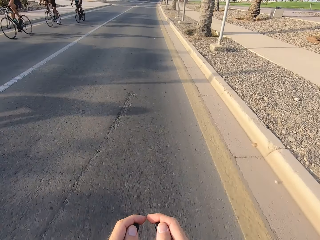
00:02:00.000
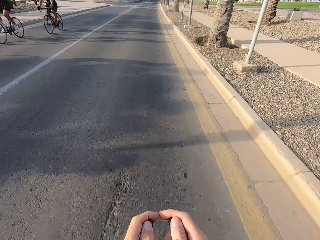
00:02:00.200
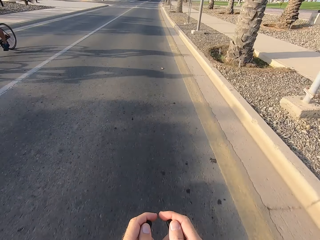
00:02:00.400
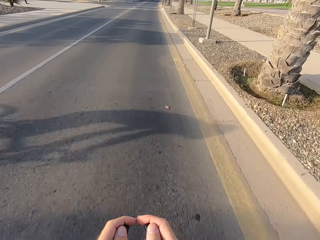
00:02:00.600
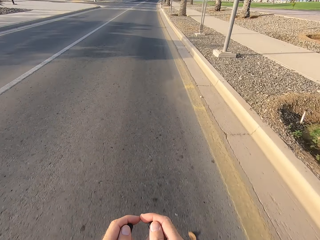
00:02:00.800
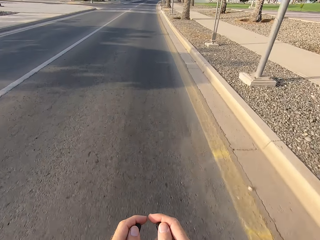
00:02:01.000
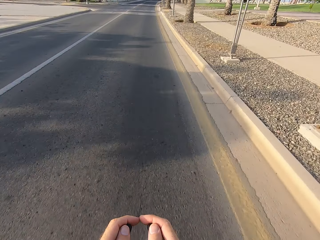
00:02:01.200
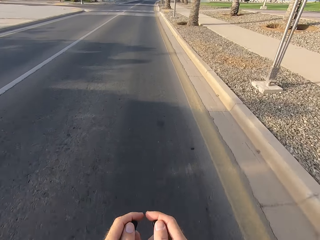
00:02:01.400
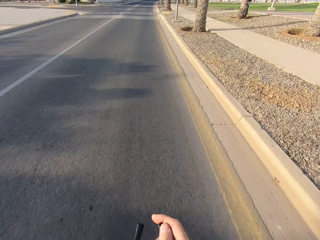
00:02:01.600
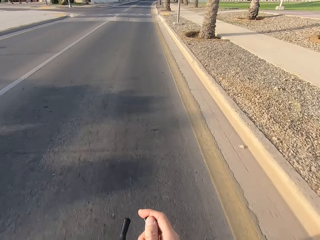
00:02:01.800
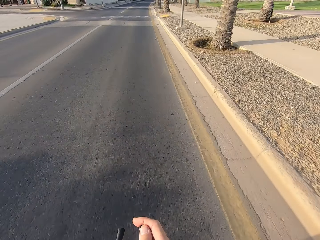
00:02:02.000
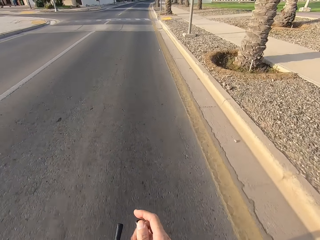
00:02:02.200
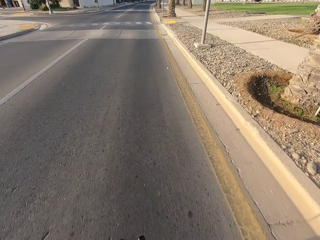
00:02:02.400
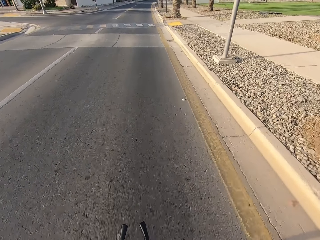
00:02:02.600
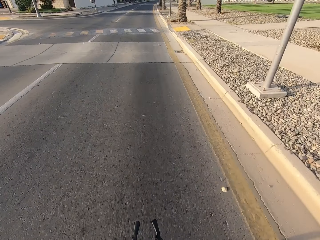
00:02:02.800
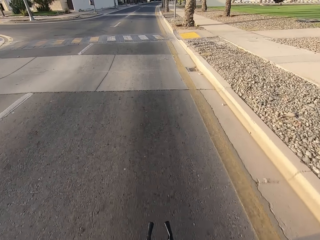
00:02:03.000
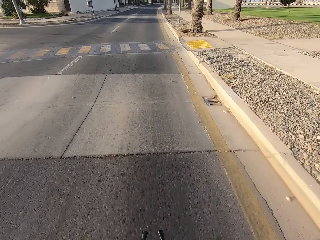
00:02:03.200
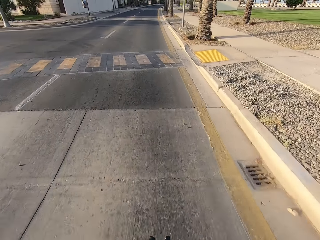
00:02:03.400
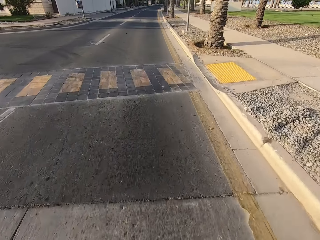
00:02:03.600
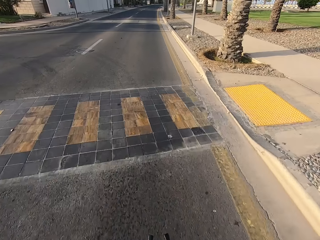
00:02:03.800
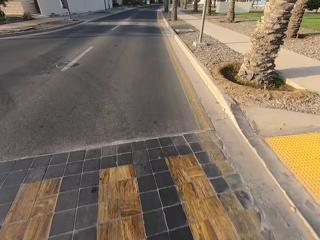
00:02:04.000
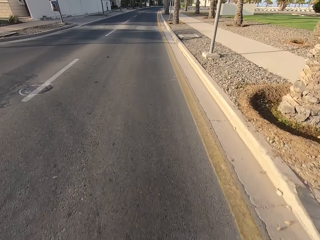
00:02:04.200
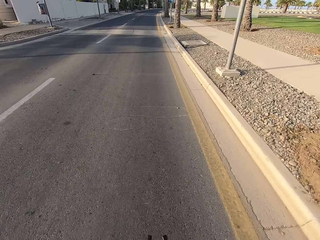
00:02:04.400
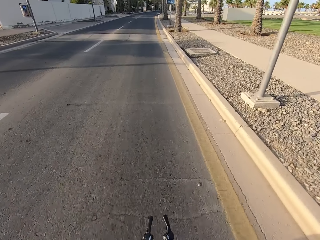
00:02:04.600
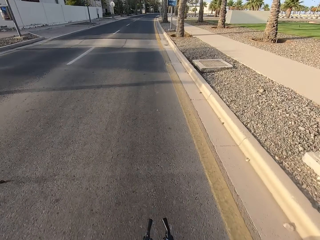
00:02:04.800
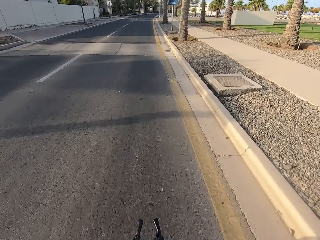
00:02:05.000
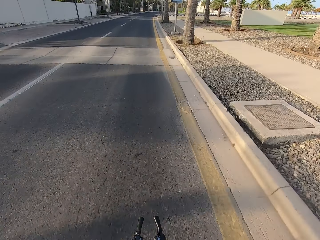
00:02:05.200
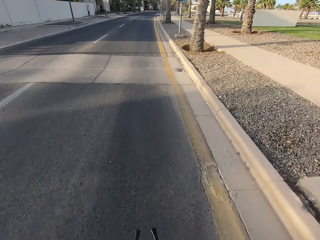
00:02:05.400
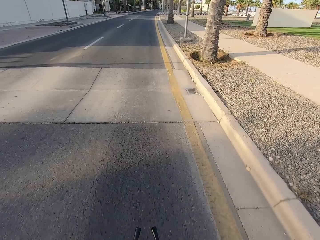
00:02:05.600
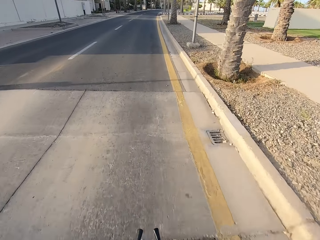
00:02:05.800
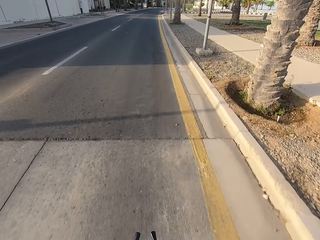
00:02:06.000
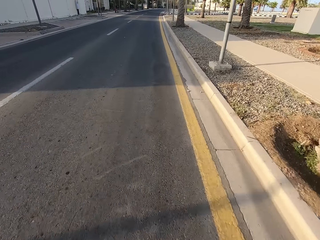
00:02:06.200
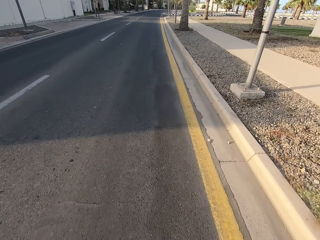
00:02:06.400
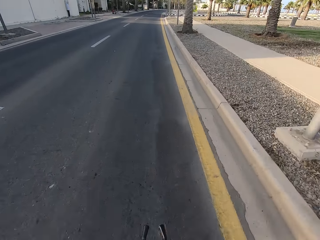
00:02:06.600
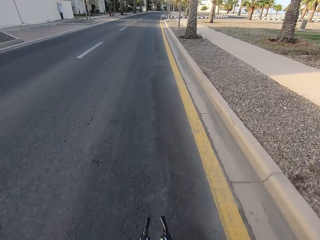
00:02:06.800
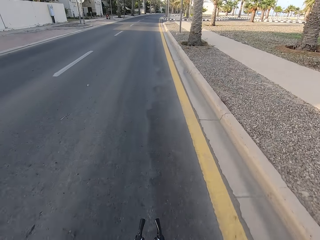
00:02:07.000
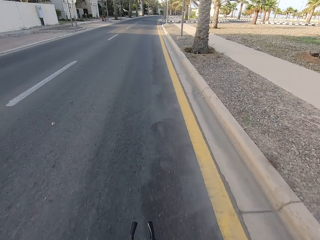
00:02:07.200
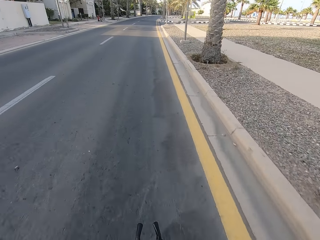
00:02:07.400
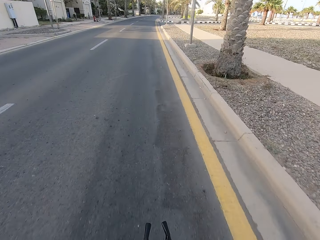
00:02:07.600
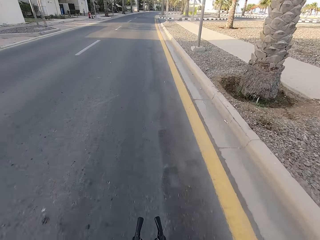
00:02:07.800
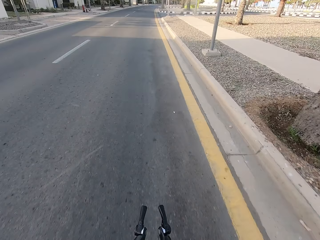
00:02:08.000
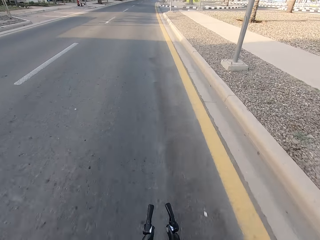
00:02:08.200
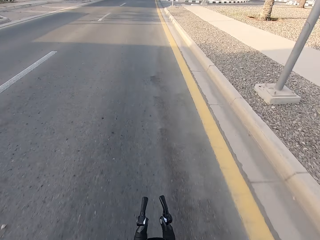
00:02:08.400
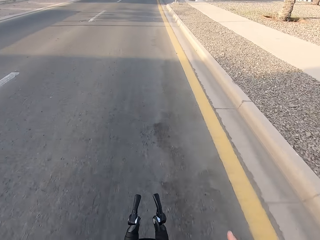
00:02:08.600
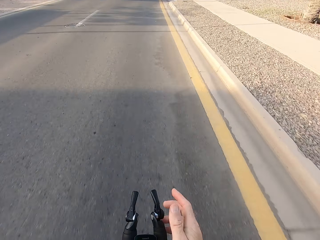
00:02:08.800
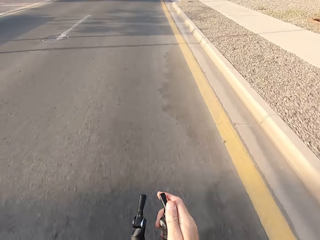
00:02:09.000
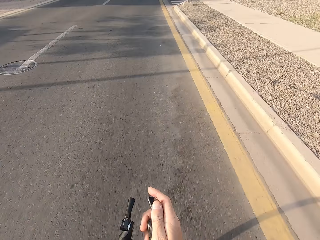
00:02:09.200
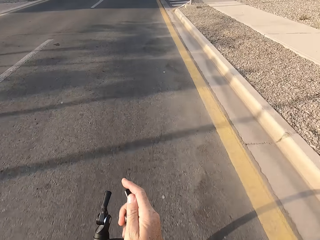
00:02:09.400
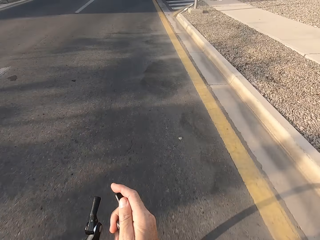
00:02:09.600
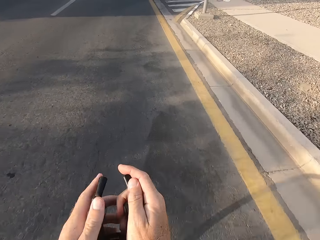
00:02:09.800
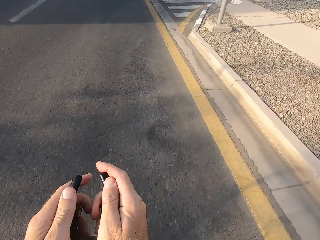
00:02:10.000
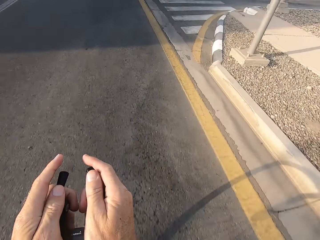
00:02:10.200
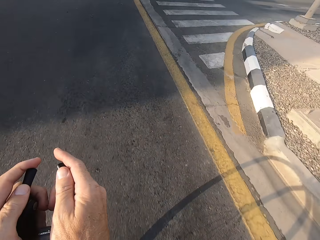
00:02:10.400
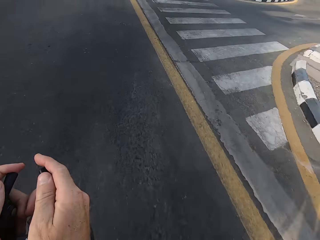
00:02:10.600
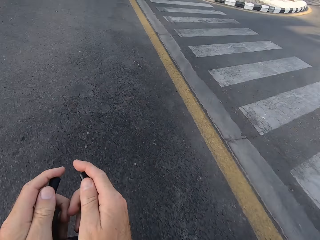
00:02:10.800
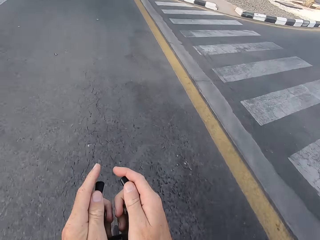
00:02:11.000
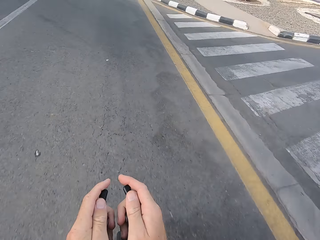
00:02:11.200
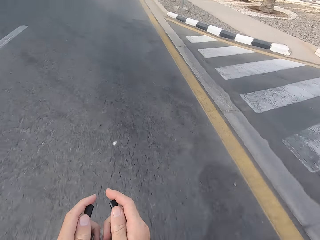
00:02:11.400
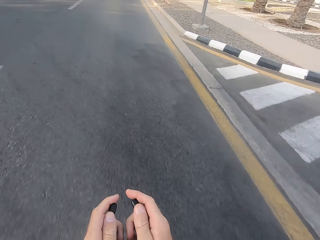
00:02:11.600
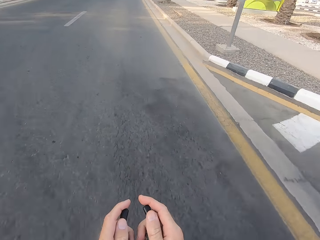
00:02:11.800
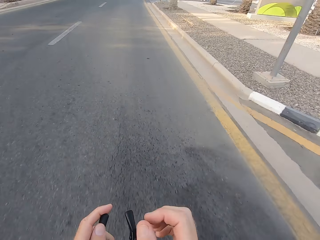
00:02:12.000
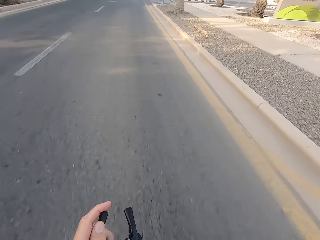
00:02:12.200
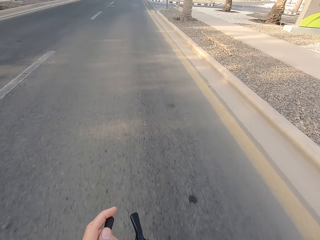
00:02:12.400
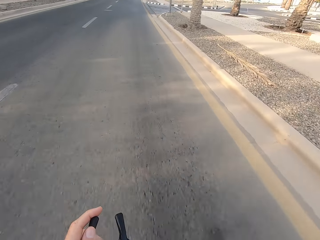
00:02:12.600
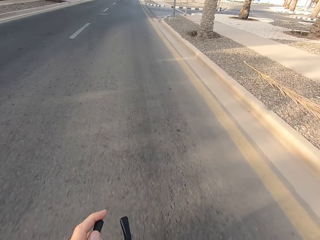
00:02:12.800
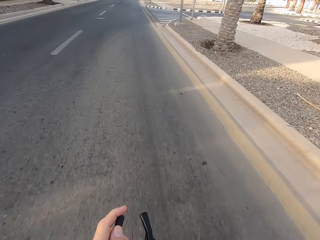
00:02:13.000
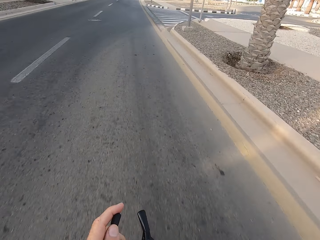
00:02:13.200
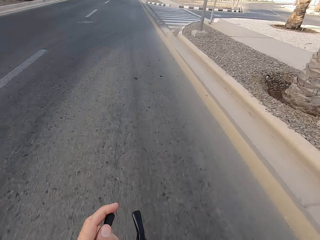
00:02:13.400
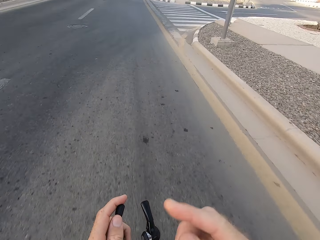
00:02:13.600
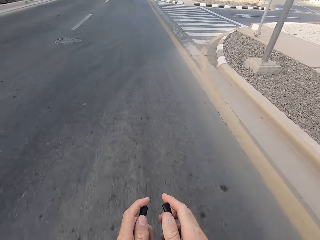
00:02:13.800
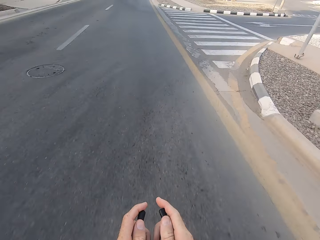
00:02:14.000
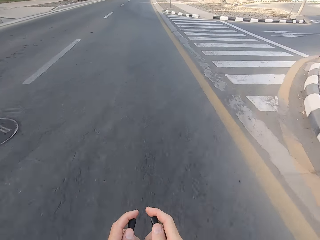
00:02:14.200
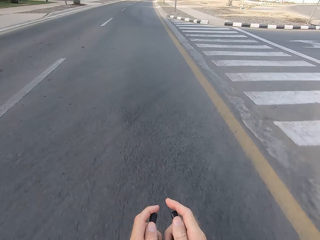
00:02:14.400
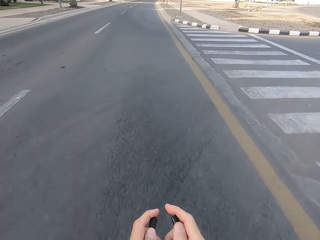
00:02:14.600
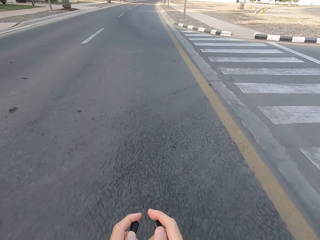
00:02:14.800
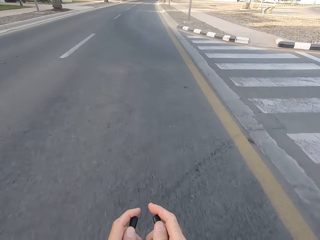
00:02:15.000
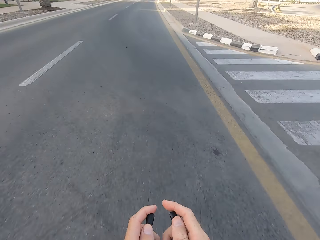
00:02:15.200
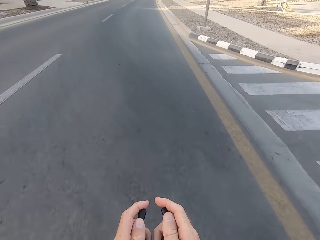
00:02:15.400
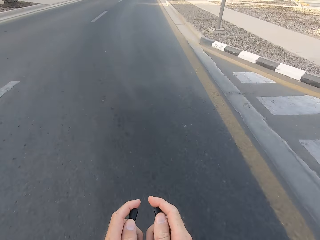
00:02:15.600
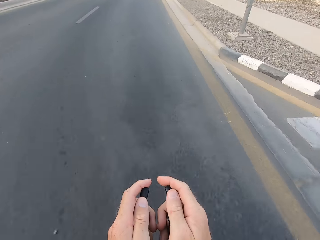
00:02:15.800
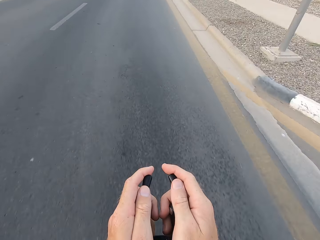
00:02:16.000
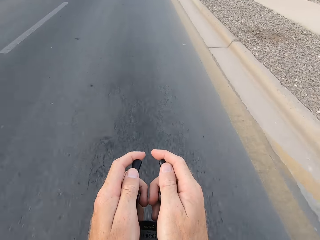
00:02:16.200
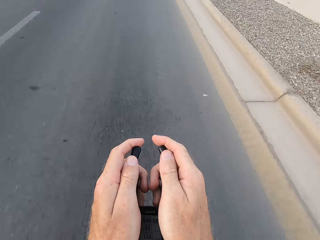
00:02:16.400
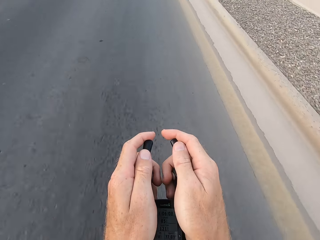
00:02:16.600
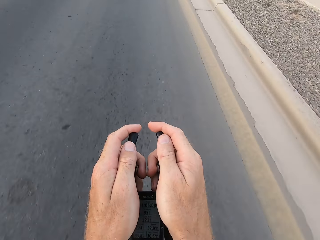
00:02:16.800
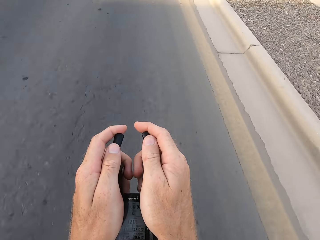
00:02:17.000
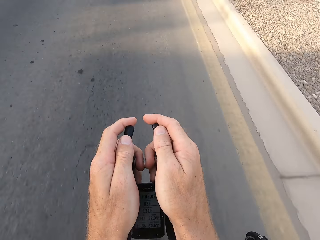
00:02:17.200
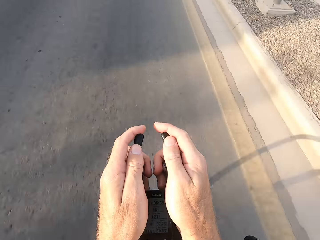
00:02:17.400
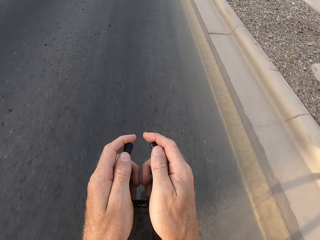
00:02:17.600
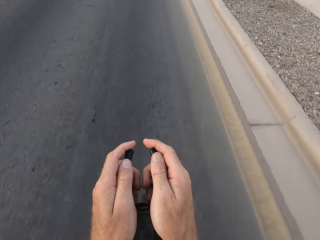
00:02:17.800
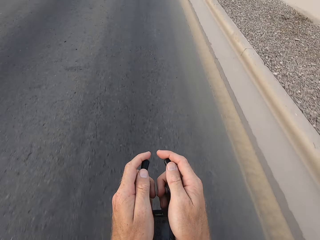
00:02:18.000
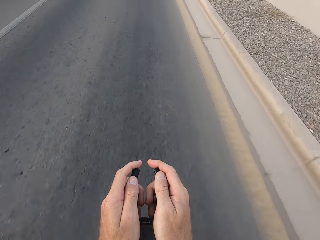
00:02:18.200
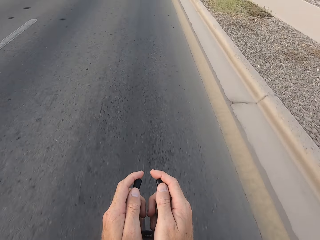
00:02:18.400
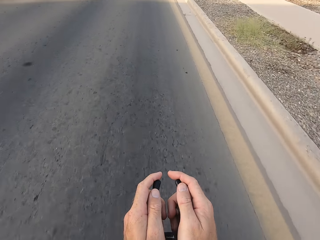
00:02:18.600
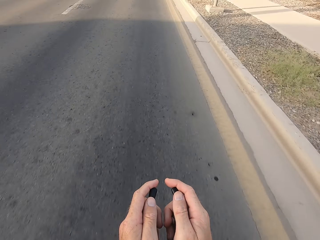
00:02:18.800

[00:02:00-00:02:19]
The camera wearer releases the bicycle handle. They hold the bicycle handle. They release the bicycle handle. They hold the bicycle handle.

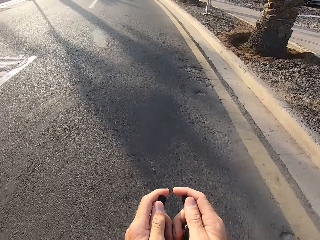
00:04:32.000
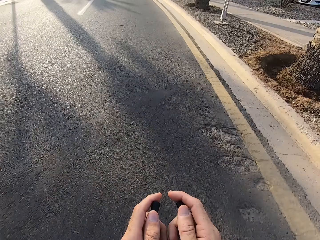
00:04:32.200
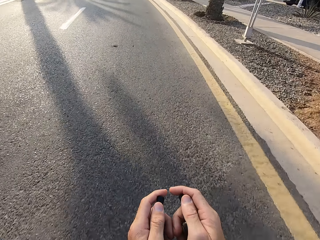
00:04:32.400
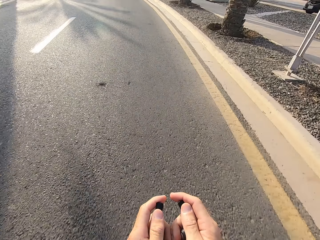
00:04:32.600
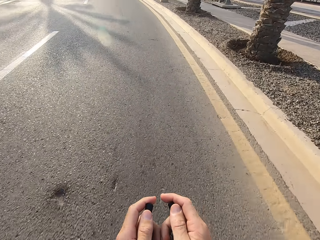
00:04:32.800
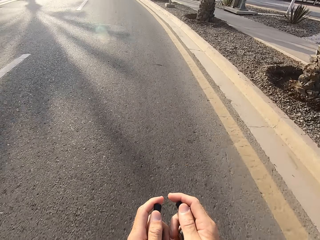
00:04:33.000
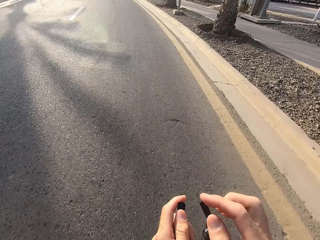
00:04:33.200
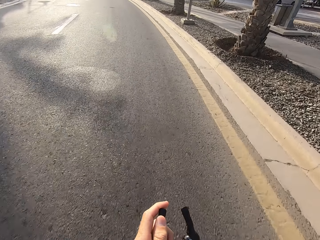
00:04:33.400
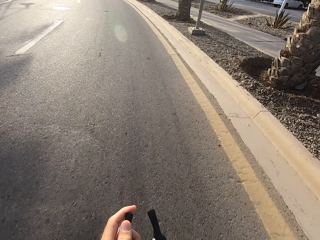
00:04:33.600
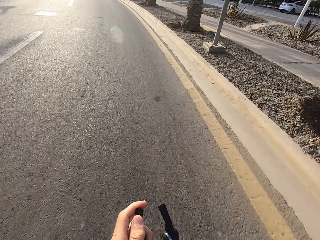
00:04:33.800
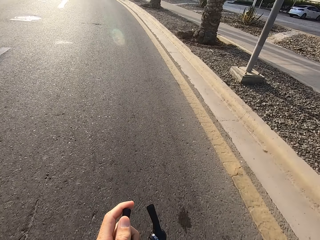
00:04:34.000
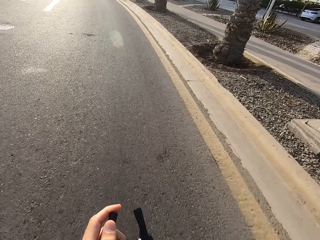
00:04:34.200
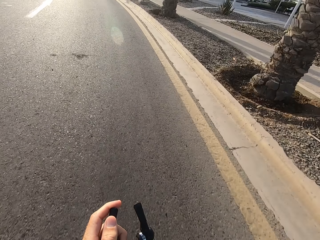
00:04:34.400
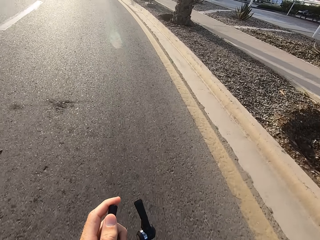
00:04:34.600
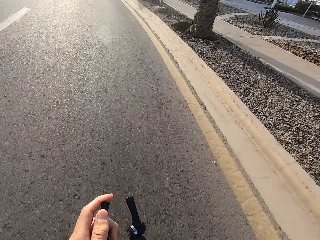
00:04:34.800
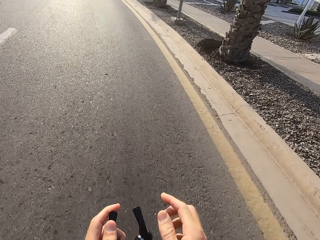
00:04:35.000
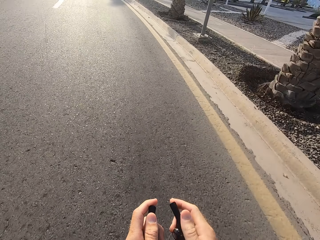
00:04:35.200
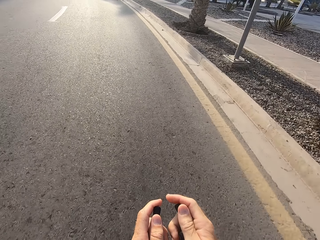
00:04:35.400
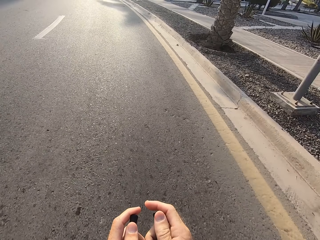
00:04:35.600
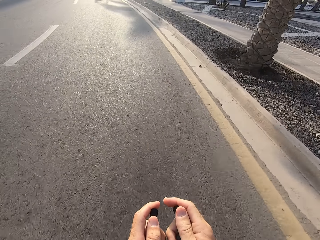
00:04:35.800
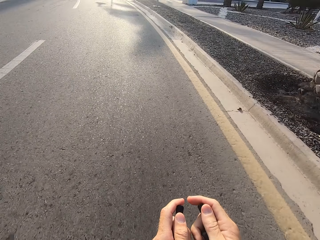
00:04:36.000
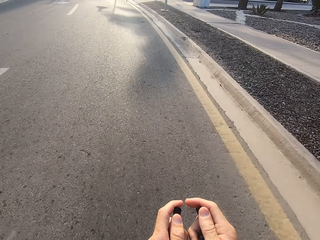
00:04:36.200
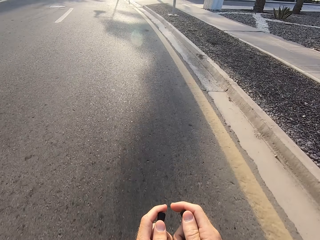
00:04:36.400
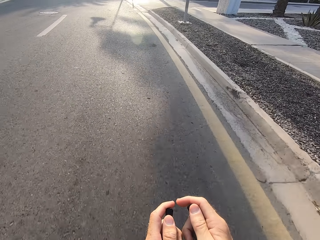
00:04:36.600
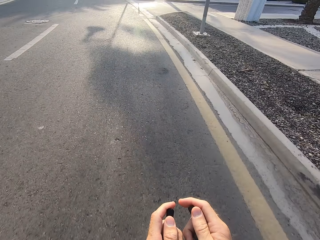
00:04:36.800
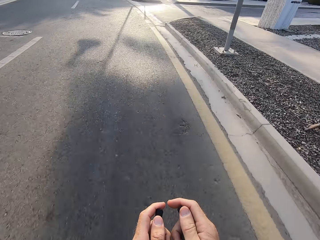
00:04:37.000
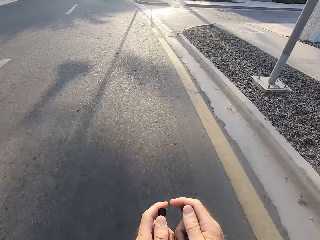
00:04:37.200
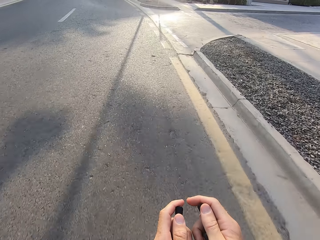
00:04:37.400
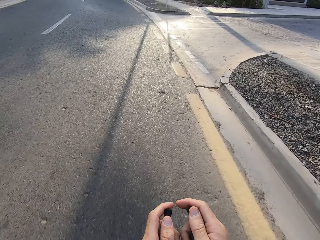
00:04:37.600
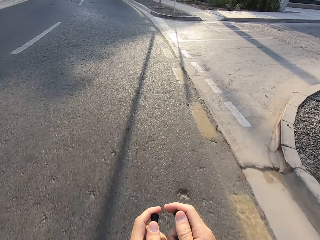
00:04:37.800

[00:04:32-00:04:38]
The camera wearer releases the bicycle handle. They hold the bicycle handle.
